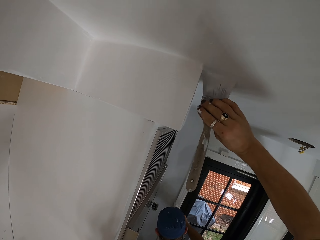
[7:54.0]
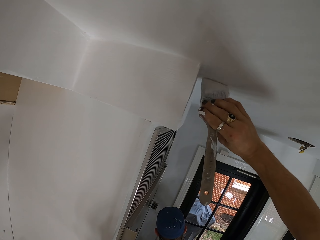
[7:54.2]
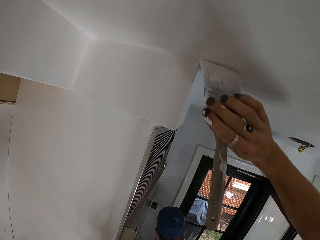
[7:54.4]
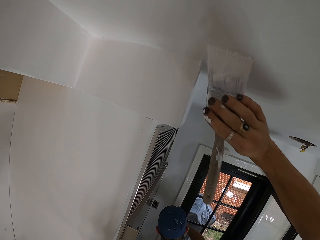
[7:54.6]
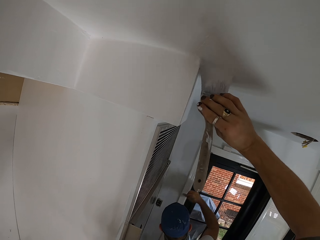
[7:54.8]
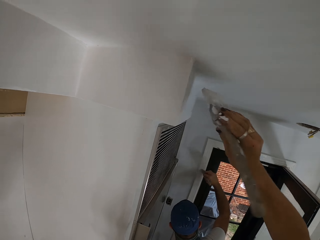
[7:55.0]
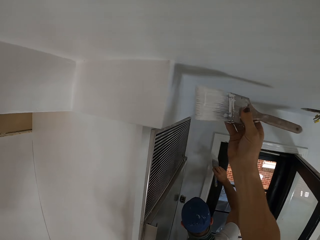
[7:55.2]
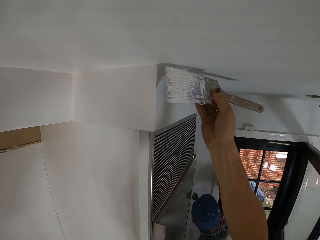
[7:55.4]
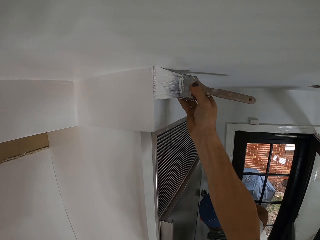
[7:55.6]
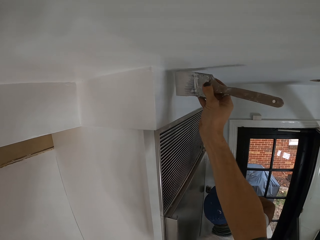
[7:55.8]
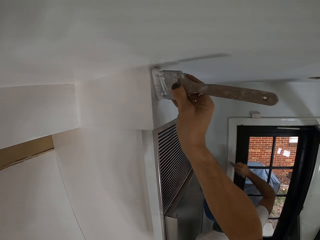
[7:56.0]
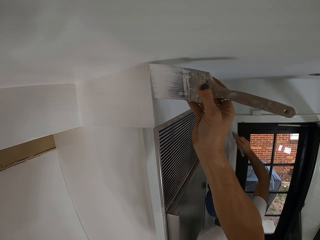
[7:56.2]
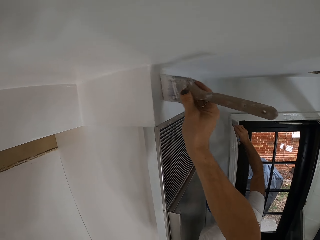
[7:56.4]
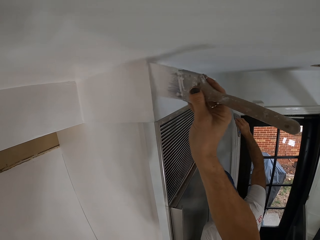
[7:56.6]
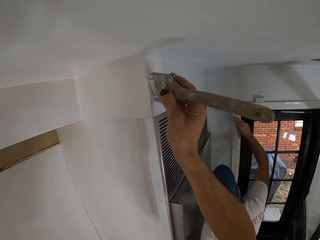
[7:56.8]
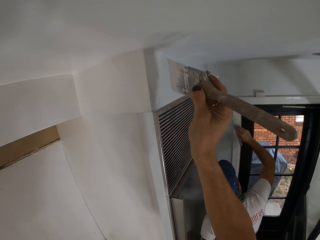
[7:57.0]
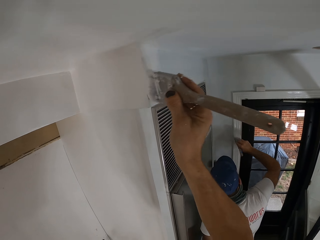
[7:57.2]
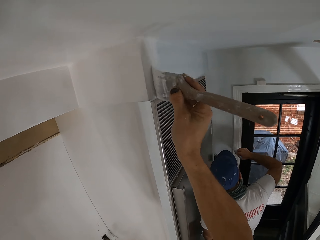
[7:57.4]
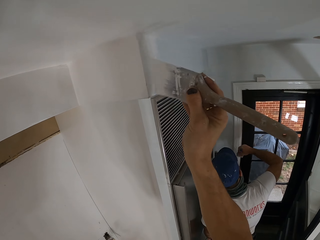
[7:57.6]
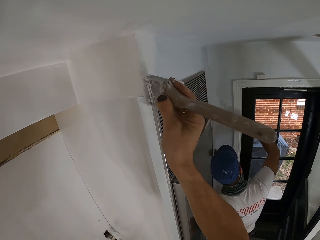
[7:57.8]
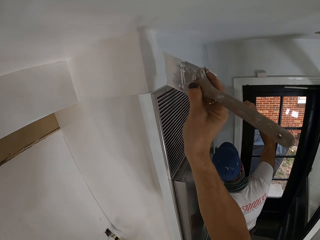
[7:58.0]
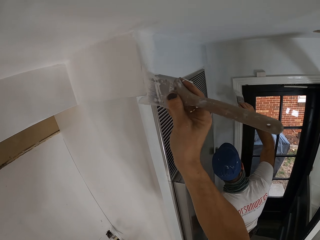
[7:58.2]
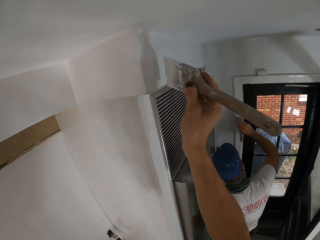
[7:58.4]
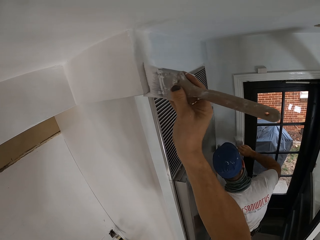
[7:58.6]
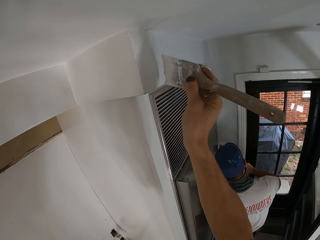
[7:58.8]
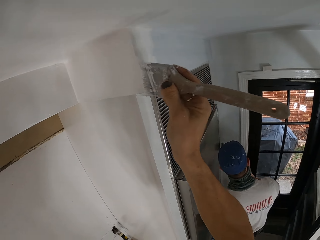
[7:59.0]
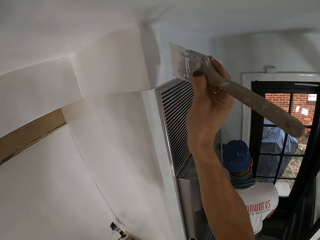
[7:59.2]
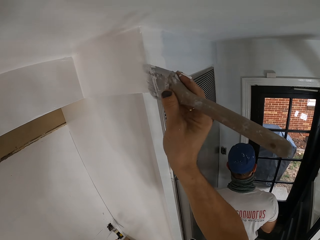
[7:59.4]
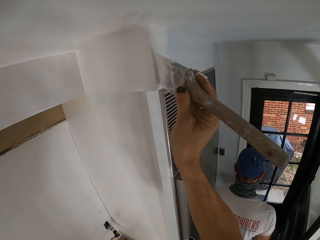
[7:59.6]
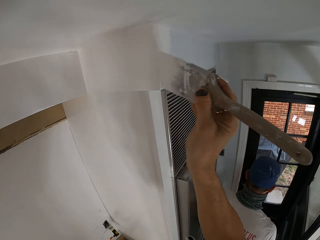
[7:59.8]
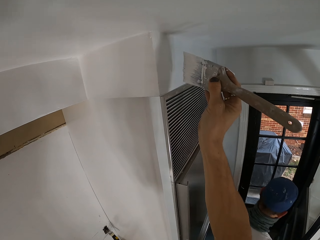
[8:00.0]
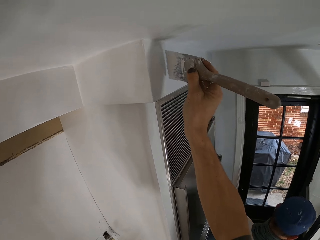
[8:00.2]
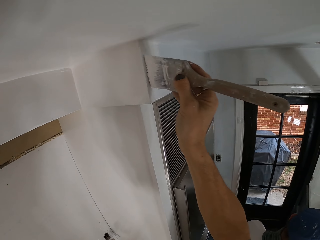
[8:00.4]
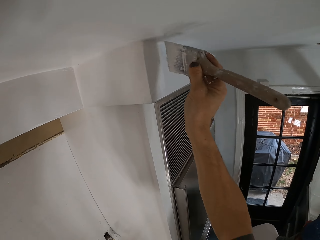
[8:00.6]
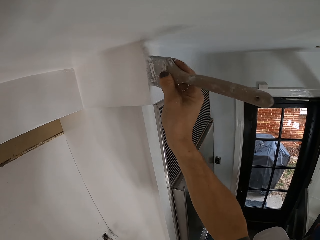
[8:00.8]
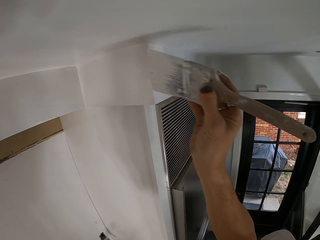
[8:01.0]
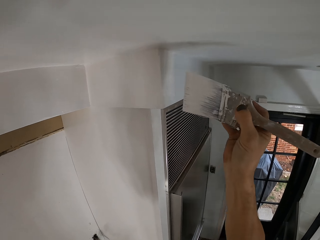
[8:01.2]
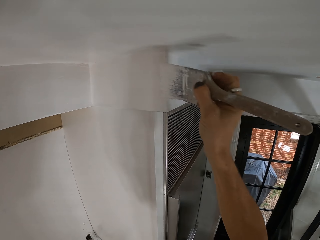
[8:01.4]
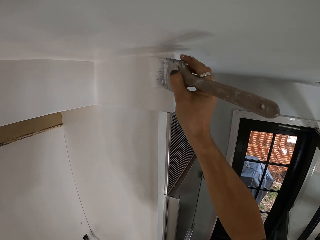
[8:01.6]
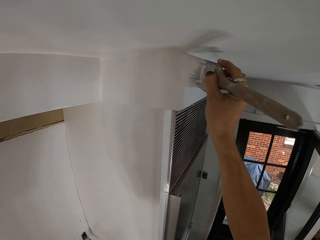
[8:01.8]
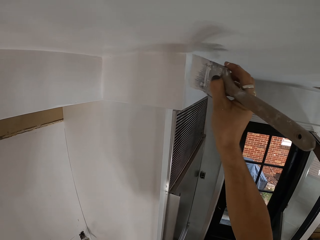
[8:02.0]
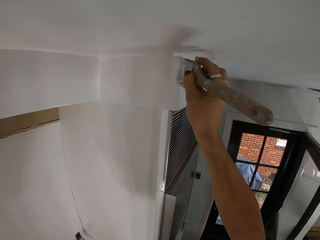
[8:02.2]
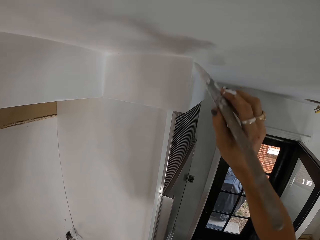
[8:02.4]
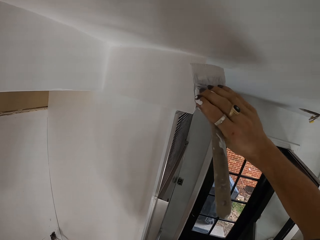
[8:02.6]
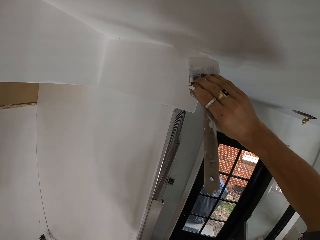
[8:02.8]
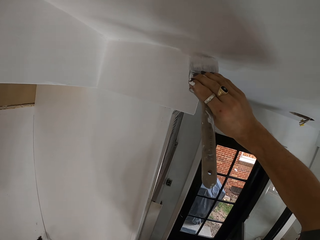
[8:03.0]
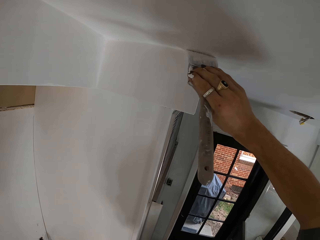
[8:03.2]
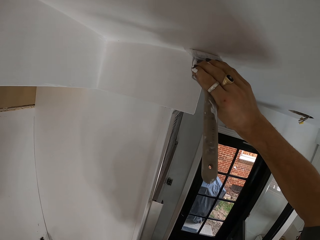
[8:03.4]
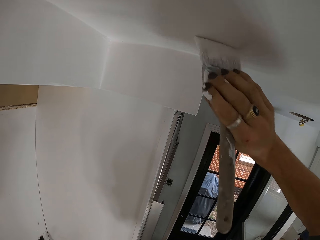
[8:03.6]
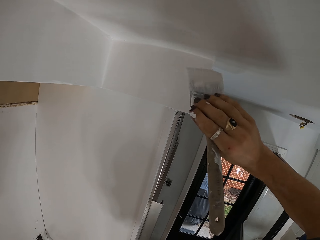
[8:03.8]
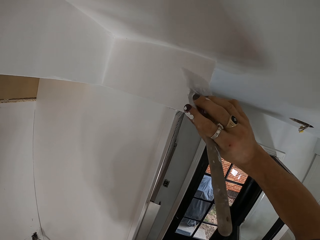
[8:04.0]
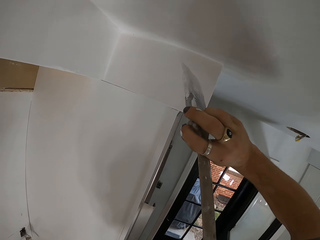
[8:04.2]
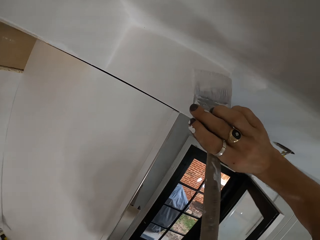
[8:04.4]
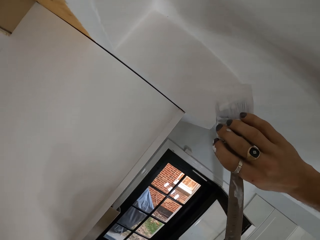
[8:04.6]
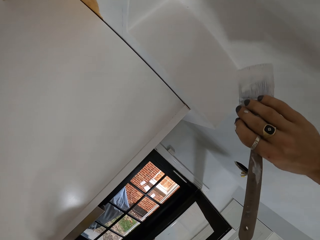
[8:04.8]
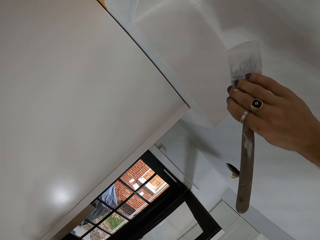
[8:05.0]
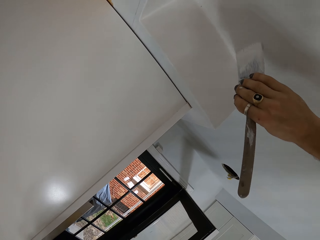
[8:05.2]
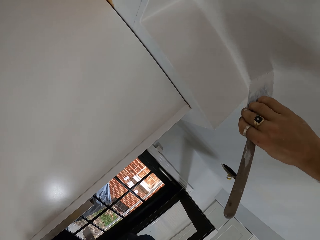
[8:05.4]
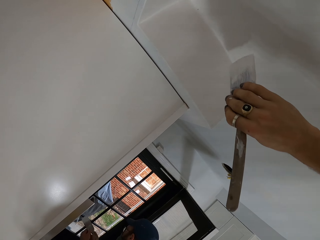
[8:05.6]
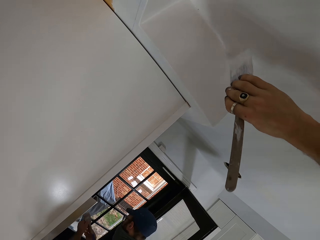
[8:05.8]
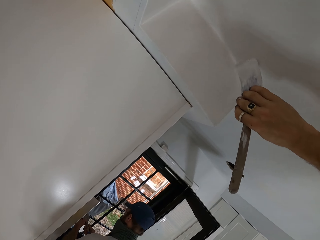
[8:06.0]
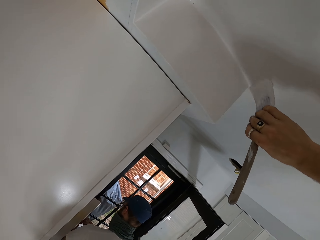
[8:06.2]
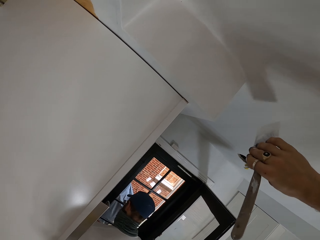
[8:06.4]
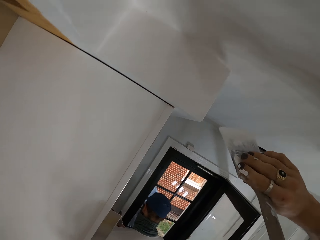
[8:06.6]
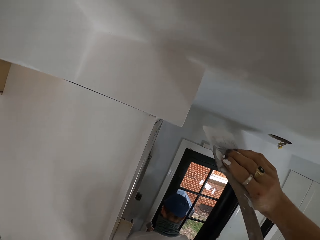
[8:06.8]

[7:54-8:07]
The camera wearer paints the upper part of a wall adjacent to a ceiling. They paint the ceiling.

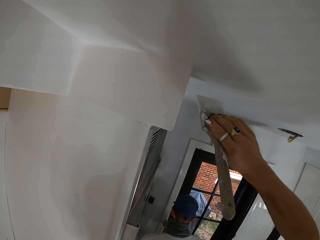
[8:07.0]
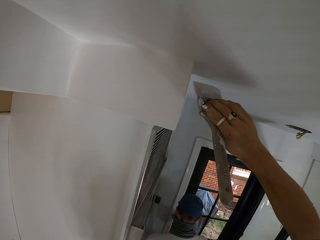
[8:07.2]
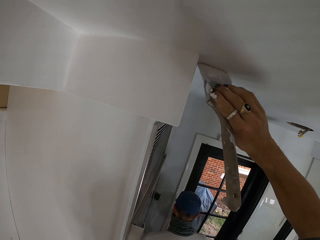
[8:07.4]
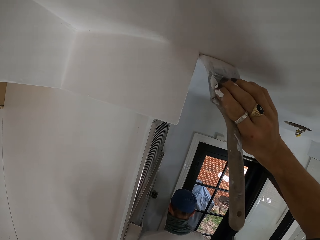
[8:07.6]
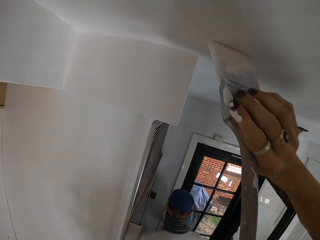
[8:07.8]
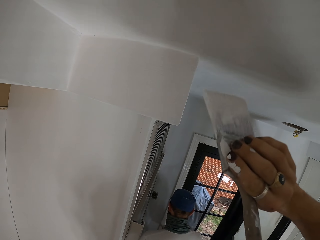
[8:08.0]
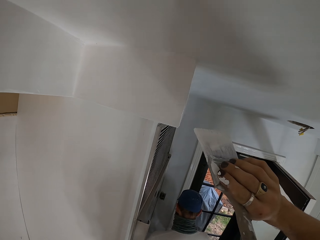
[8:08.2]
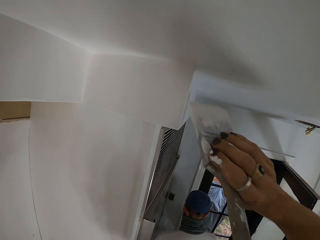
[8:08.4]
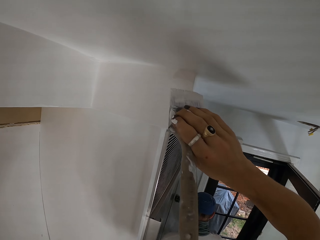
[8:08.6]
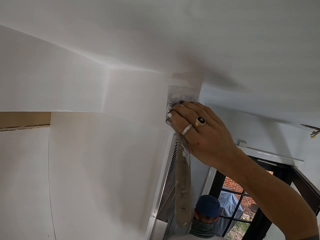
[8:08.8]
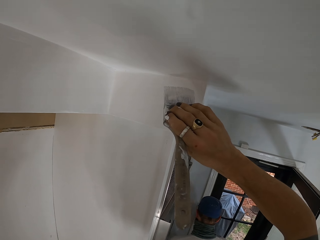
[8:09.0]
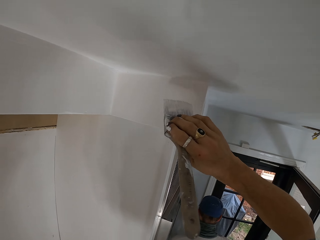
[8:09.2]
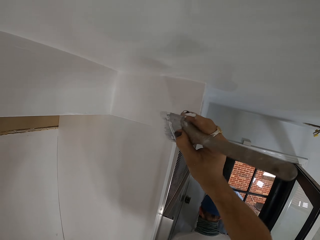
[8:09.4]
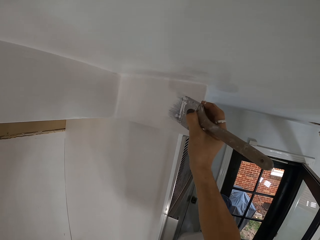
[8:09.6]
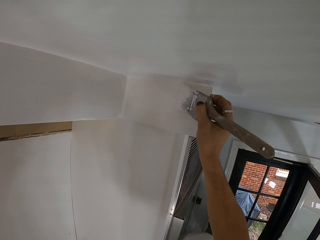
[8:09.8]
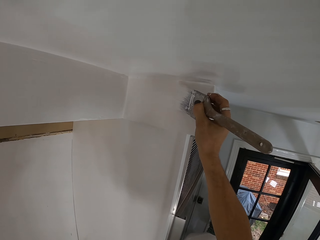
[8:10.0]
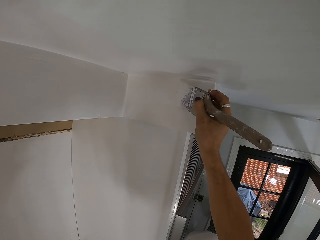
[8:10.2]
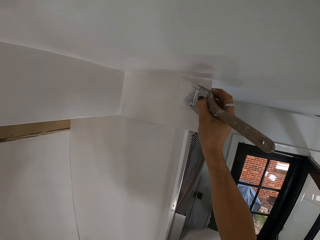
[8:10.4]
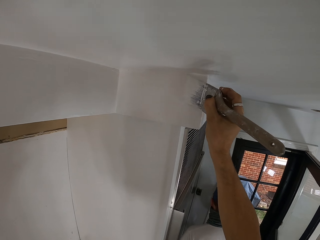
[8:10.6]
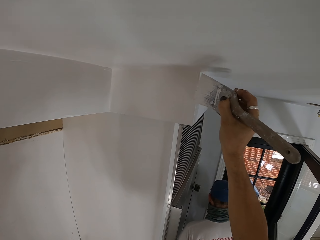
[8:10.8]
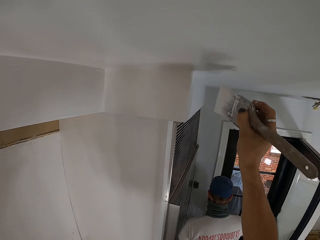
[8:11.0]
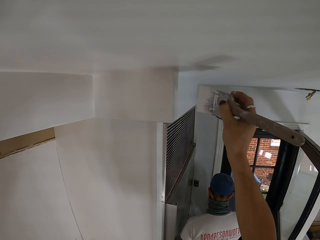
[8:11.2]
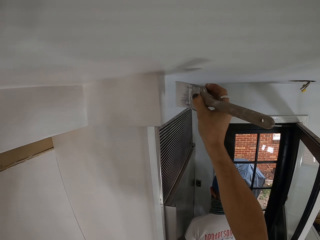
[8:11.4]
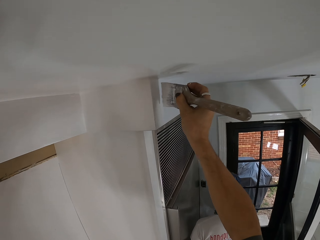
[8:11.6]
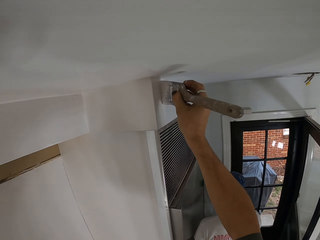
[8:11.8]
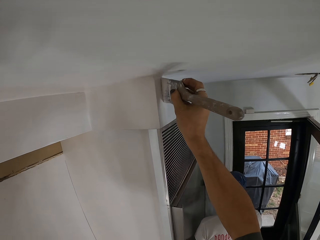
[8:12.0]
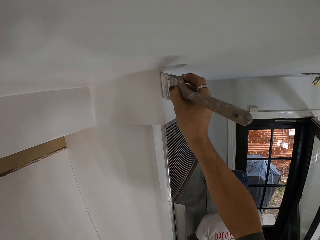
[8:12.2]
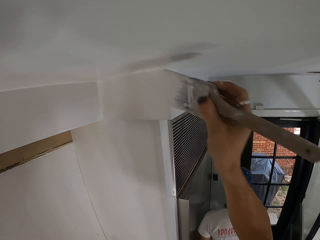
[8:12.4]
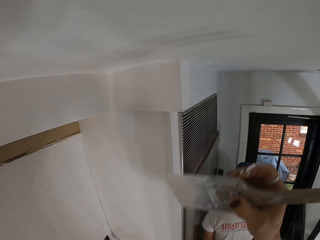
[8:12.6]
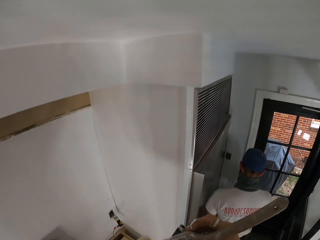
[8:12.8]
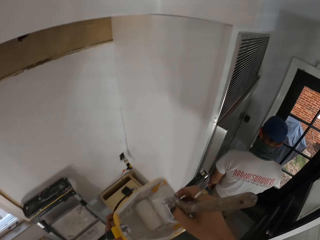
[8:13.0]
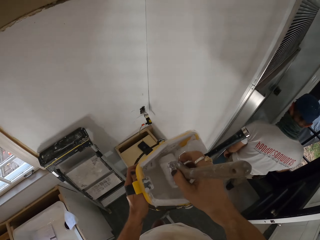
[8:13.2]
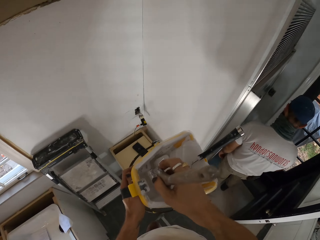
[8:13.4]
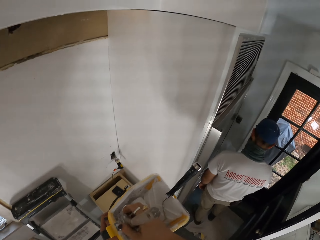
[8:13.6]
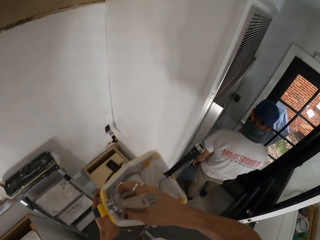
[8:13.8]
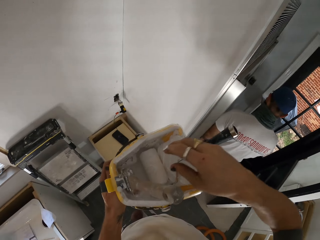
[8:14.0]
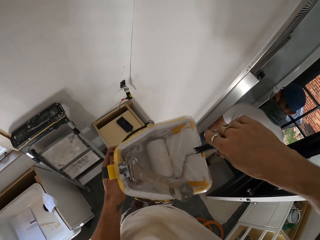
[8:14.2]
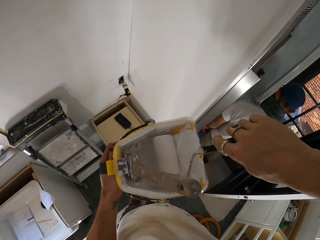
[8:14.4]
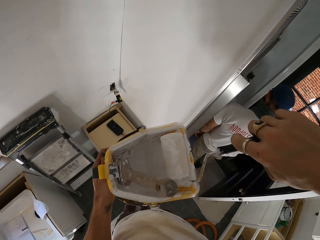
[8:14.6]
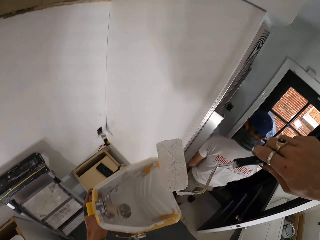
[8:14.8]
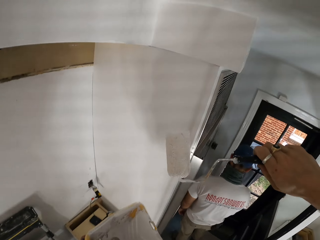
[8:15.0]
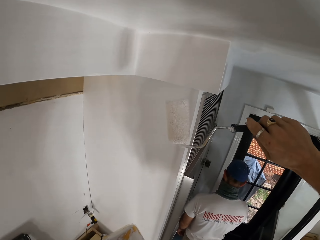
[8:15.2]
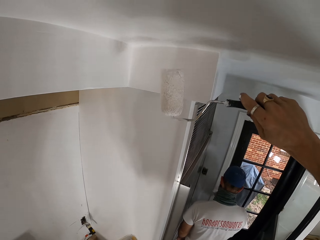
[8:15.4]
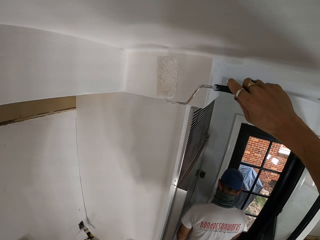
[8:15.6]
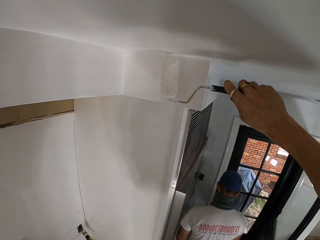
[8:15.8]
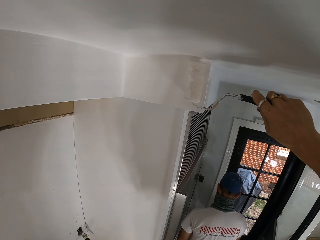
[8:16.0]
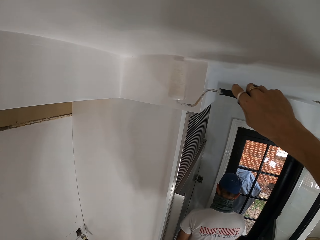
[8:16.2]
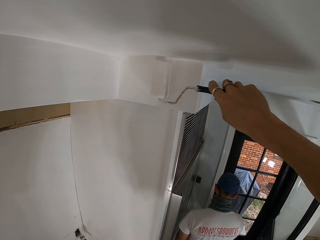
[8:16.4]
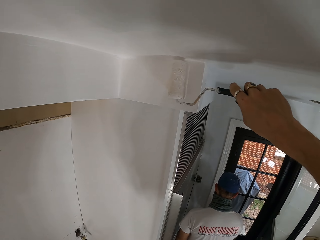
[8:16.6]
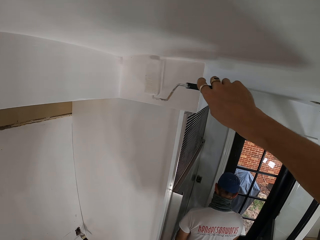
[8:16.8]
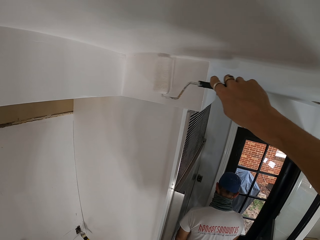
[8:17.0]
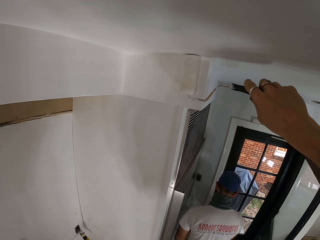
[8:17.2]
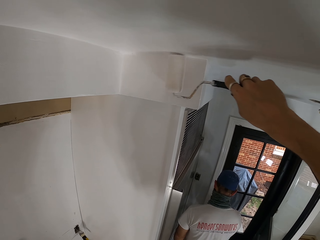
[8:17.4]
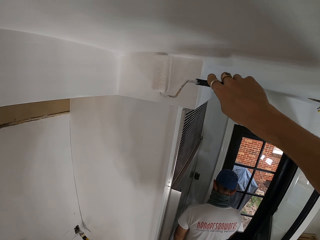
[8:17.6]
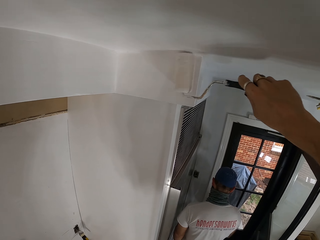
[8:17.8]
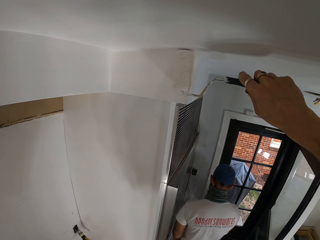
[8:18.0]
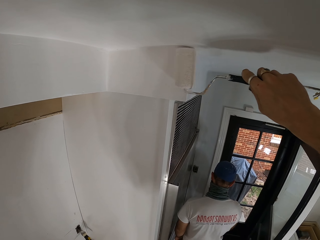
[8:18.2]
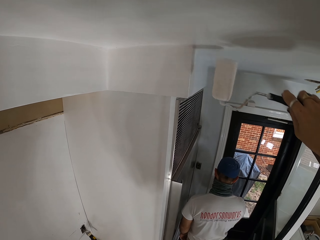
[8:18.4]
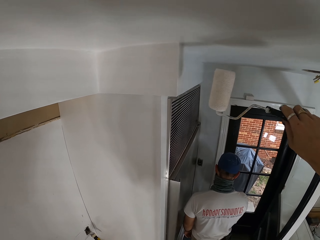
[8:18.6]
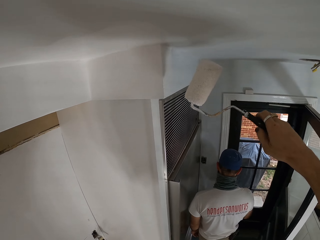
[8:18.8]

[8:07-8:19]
The camera wearer paints the upper part of a wall adjacent to a ceiling. They place a paint brush in a paint bucket. They dip the brush in the paint container. They pick up a roller paint brush from the paint bucket. They paint the upper part of the wall adjacent to the ceiling with the roller paint brush.
